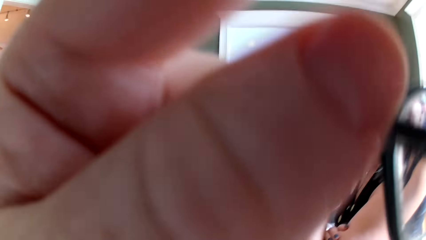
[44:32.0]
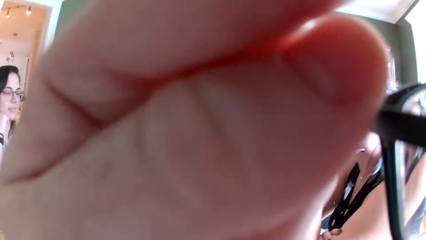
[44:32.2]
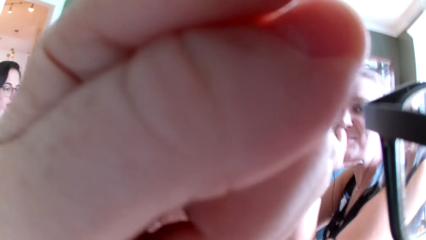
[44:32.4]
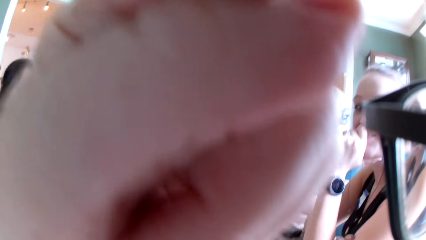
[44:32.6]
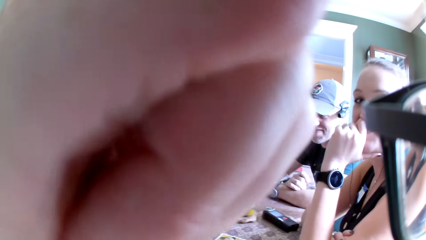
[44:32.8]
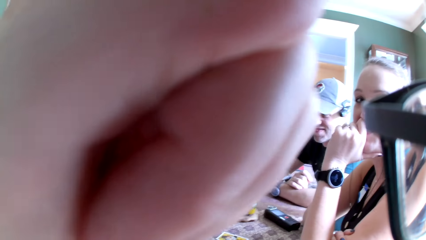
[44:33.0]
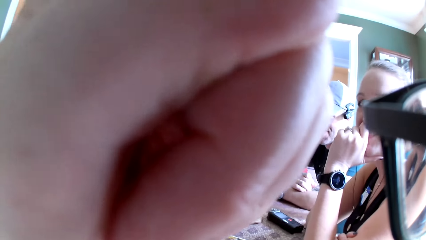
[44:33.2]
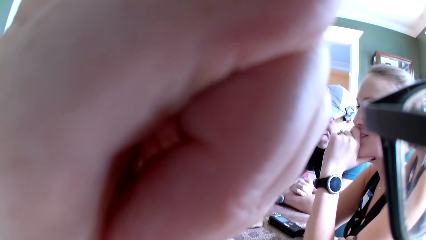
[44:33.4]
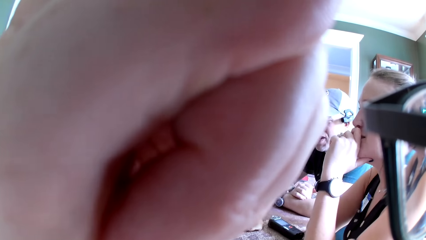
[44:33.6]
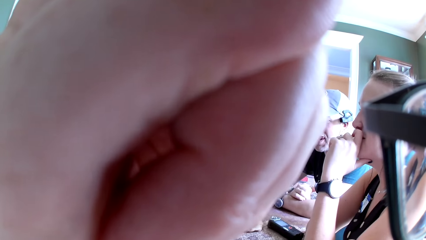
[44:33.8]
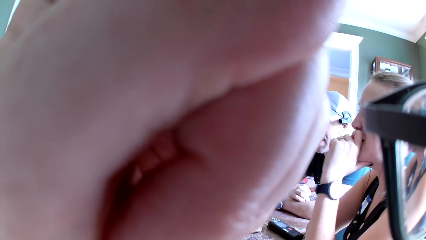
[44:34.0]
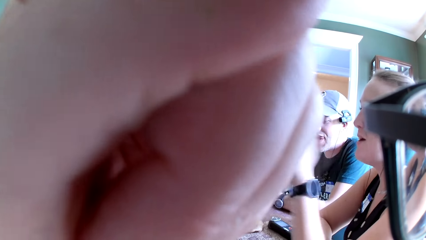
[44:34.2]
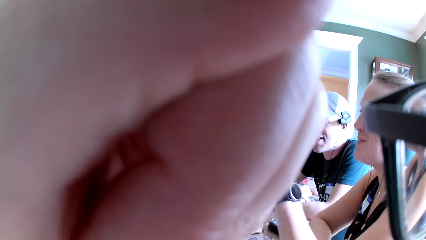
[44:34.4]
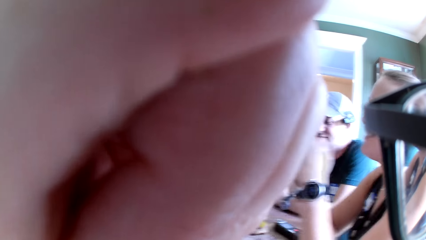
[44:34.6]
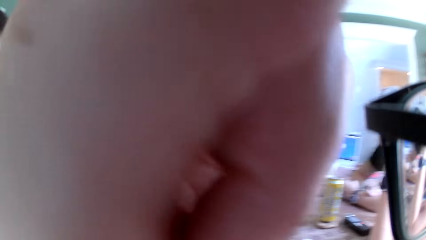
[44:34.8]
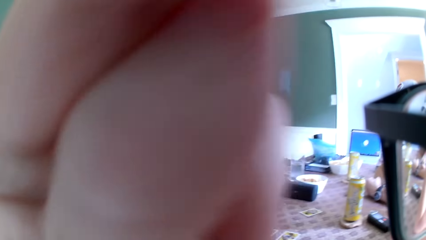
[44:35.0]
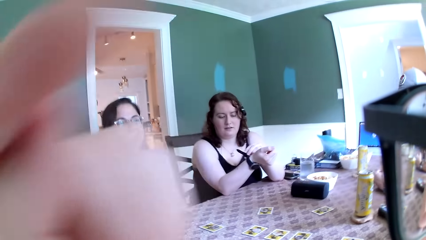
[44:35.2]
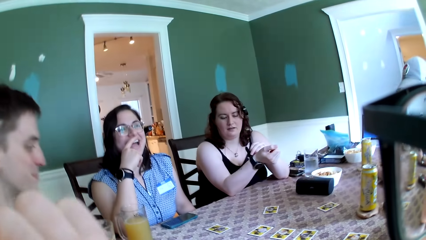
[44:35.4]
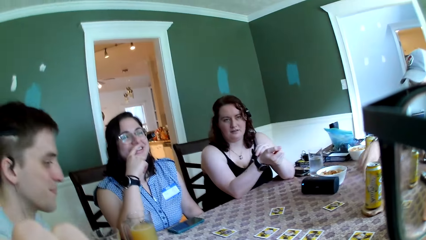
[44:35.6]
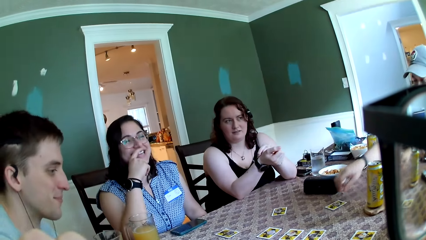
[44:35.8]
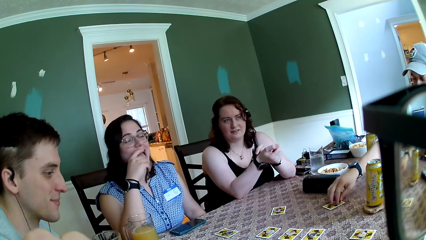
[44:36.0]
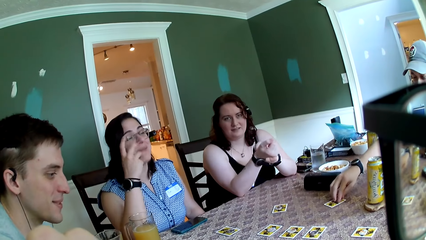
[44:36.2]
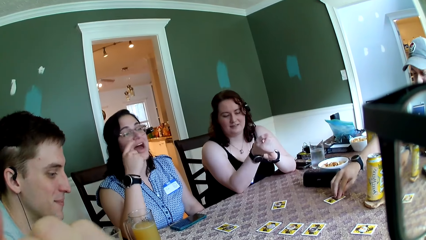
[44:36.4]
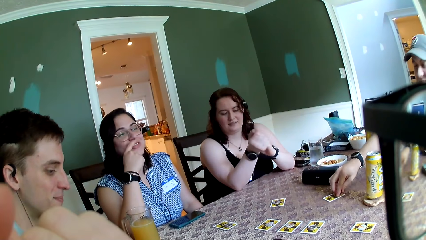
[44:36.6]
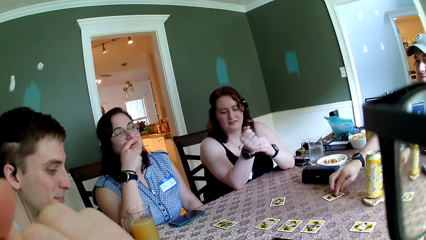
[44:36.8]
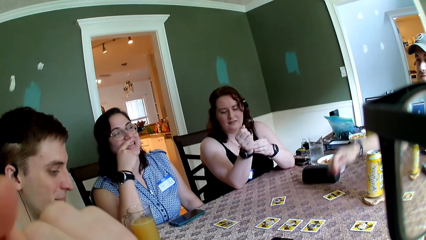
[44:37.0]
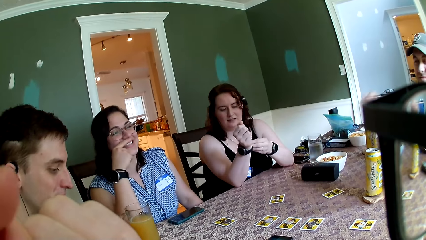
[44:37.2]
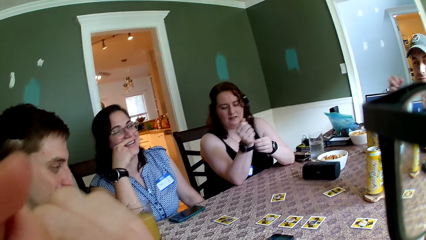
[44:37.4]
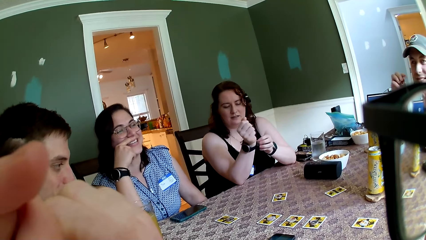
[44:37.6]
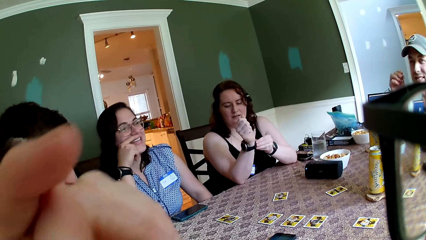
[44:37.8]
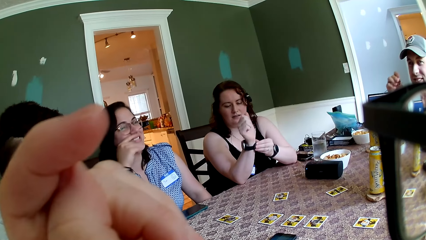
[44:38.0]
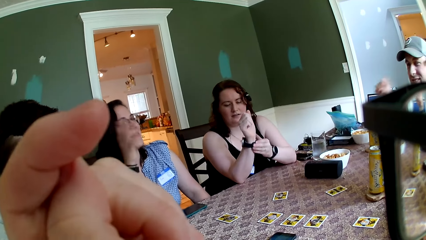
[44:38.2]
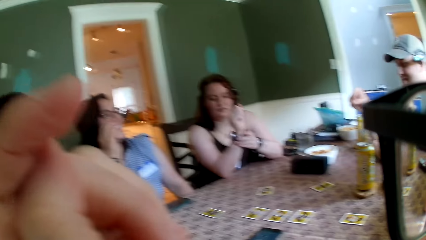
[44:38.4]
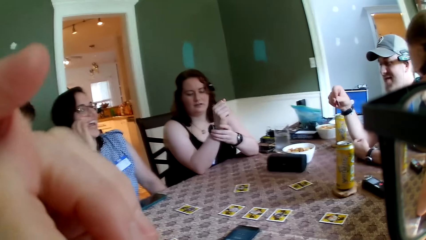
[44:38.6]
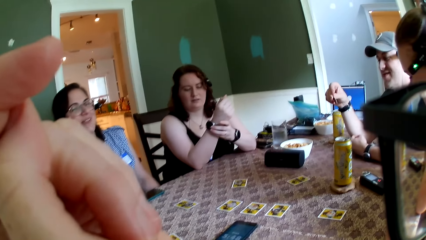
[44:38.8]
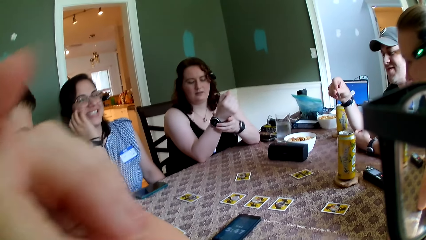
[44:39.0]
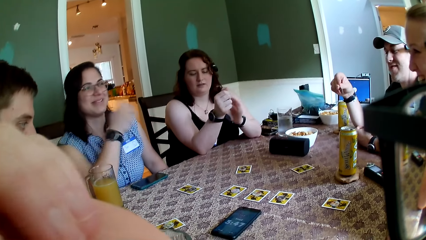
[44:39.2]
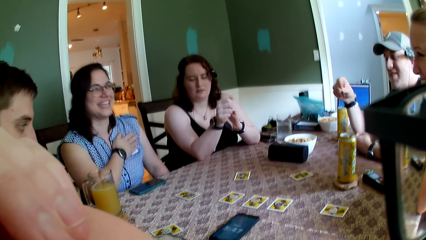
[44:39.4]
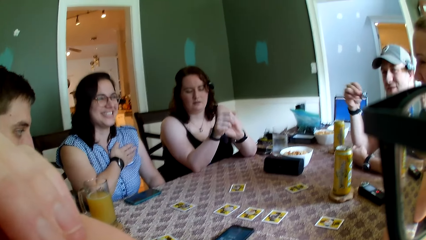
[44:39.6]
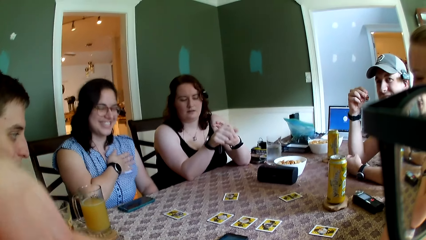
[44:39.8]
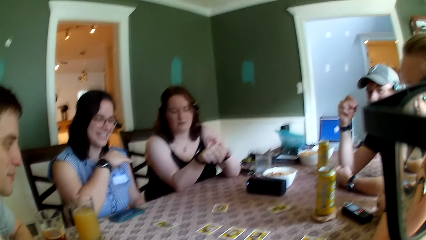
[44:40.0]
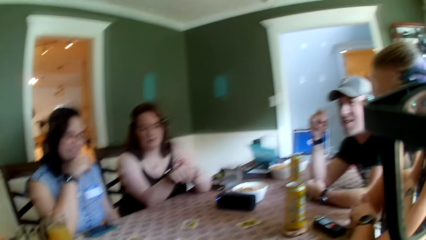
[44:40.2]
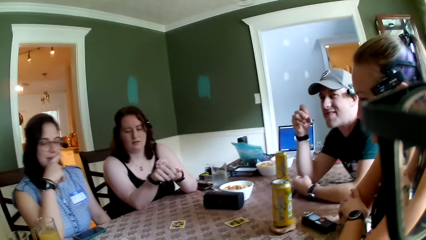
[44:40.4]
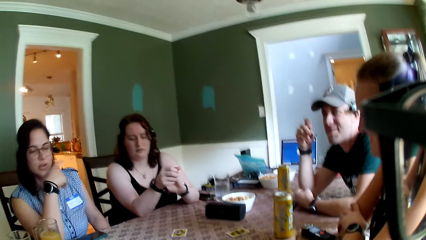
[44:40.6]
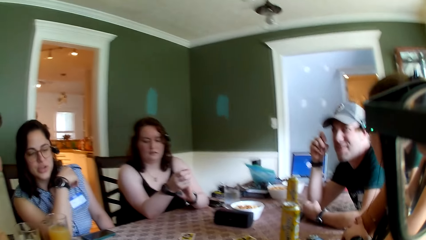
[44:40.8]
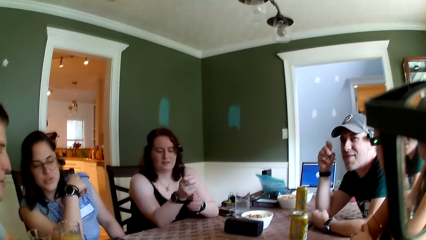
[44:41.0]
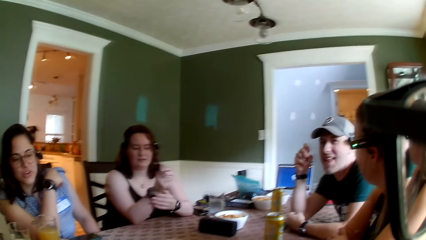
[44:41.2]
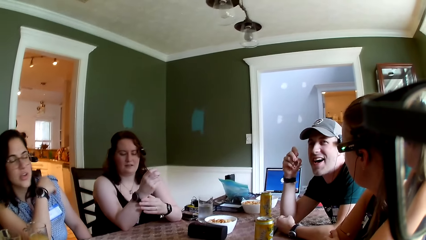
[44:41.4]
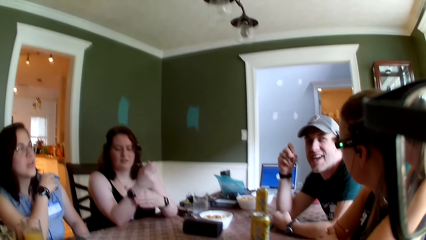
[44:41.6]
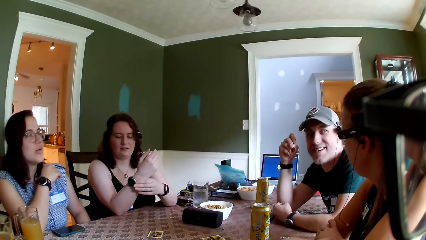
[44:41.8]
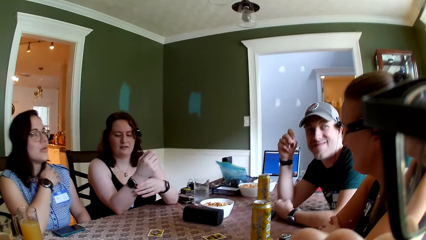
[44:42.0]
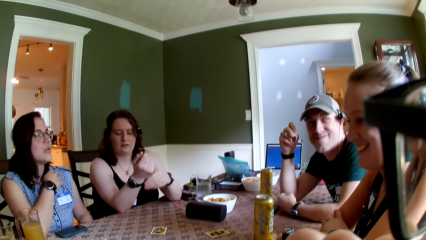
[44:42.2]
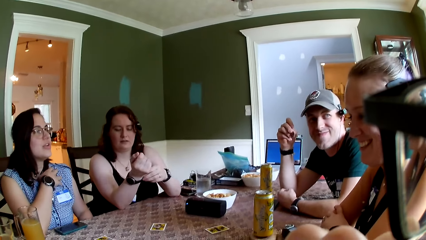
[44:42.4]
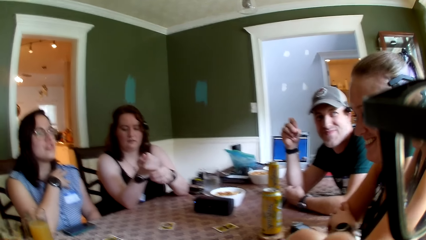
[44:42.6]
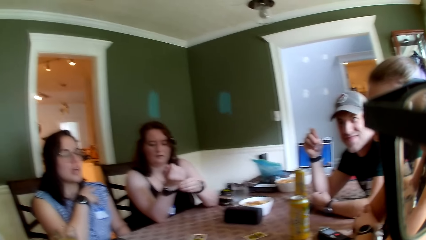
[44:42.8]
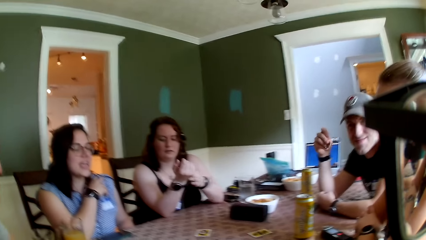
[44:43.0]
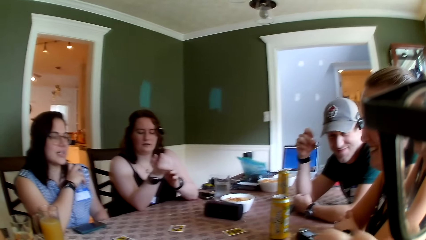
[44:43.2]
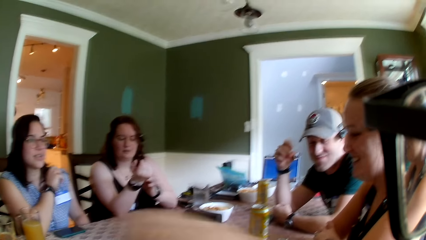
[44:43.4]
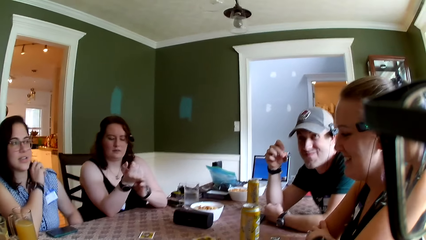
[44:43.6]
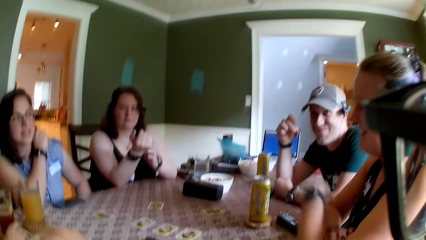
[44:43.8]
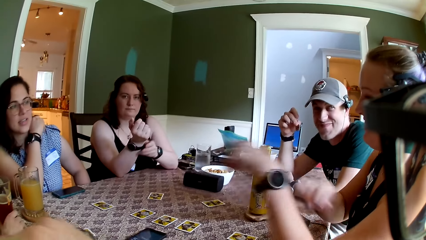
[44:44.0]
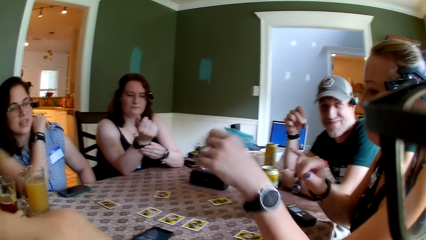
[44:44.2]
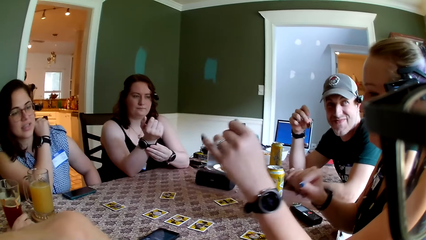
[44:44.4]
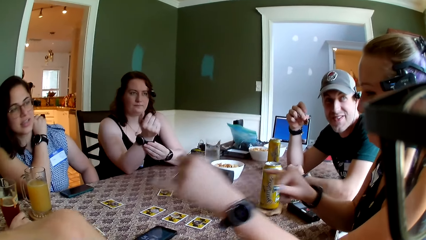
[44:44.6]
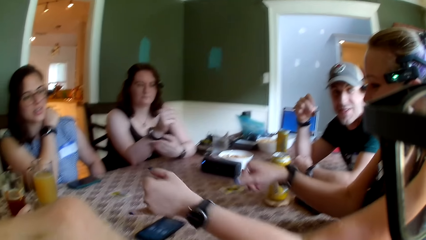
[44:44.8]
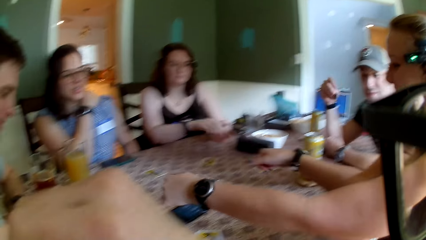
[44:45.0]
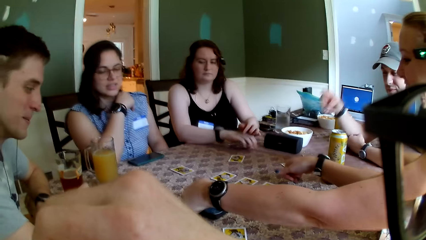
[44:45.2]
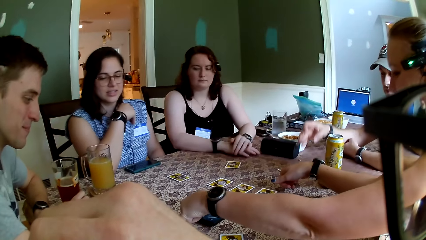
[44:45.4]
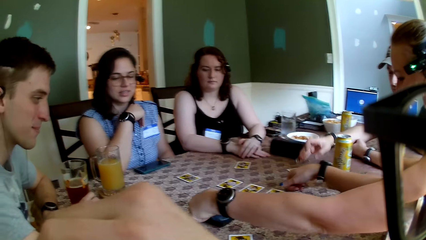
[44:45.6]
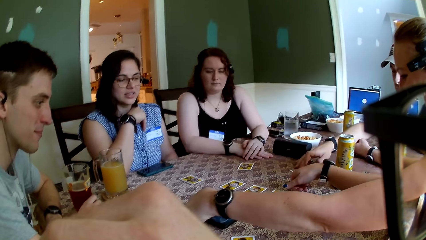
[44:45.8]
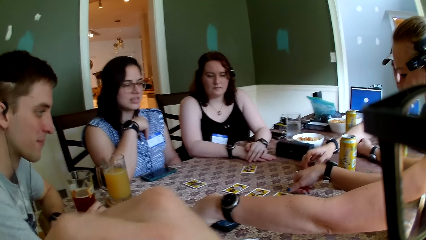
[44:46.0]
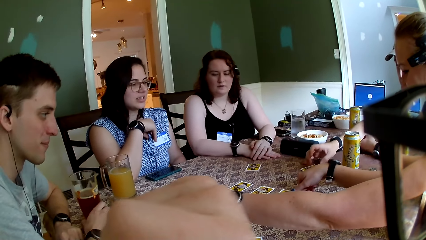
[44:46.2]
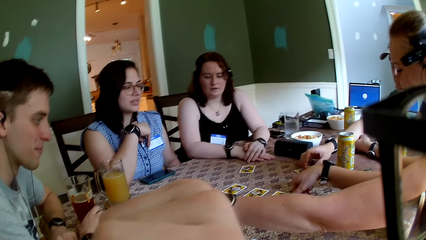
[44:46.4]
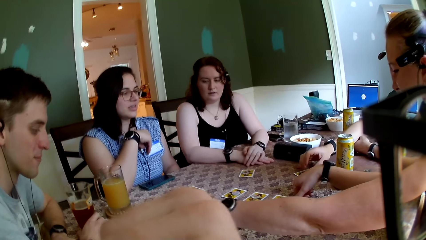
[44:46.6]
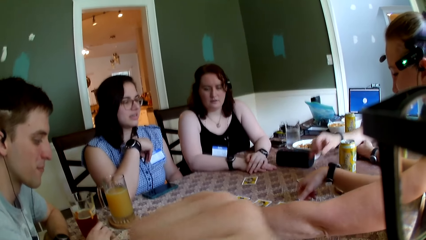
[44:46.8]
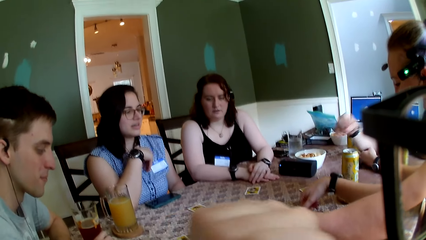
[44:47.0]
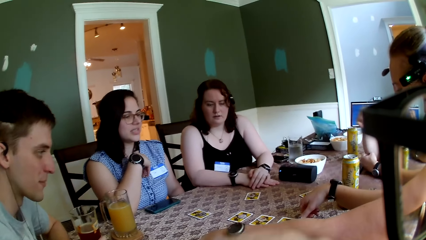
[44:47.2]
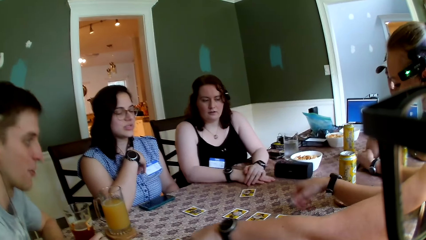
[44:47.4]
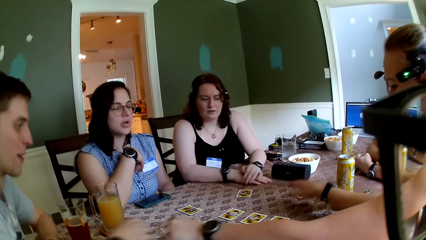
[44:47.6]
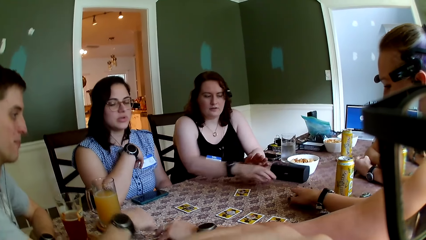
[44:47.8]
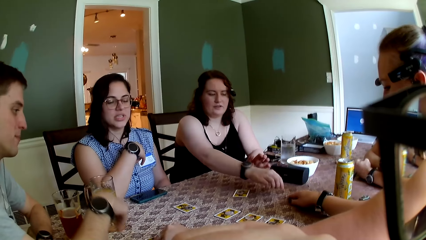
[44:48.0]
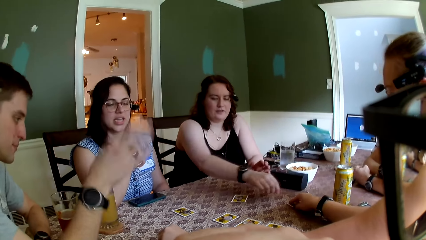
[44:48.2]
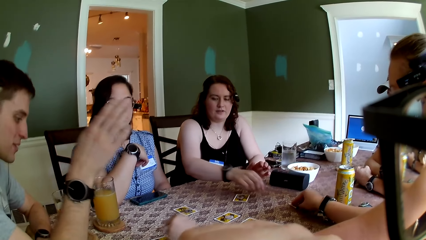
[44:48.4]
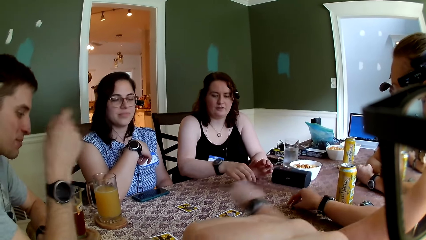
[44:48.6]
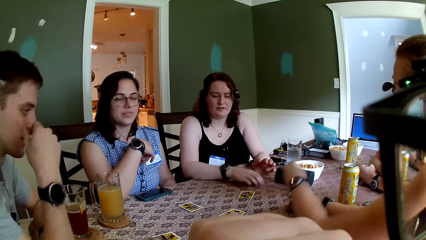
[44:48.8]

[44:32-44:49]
The camera wearer touches the camera on his head with his left hand. A man touches the card on the table with his right hand. A woman touches the table with both hands.
